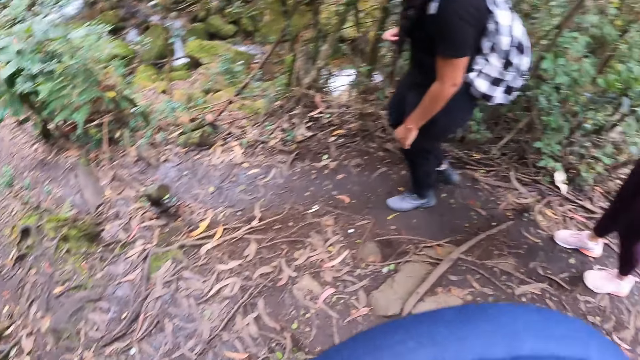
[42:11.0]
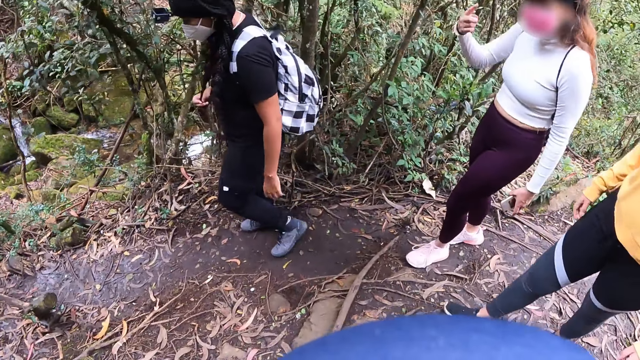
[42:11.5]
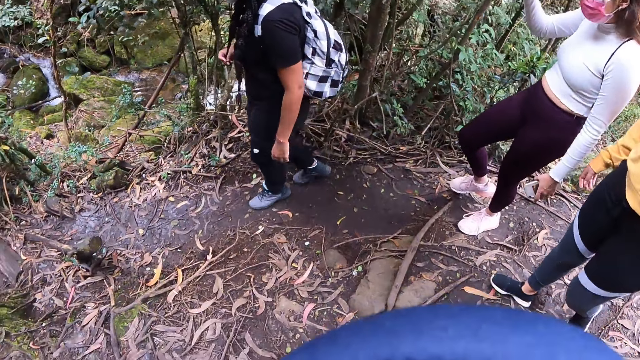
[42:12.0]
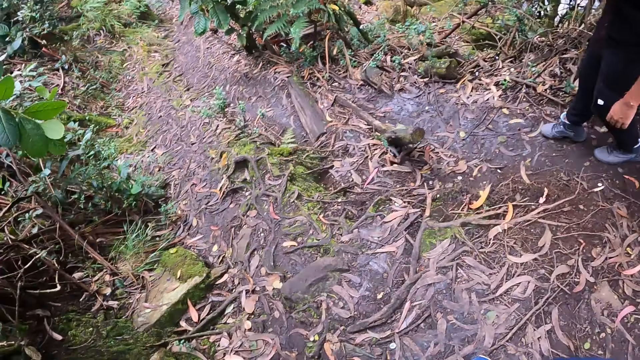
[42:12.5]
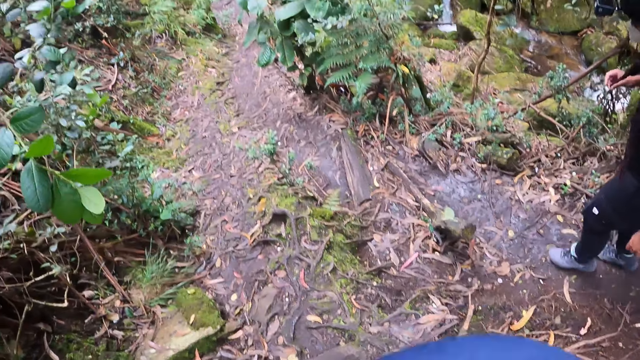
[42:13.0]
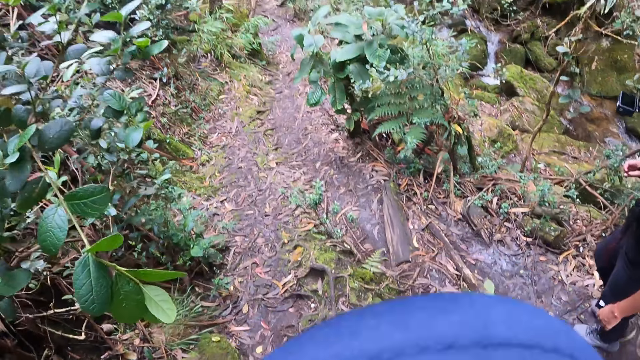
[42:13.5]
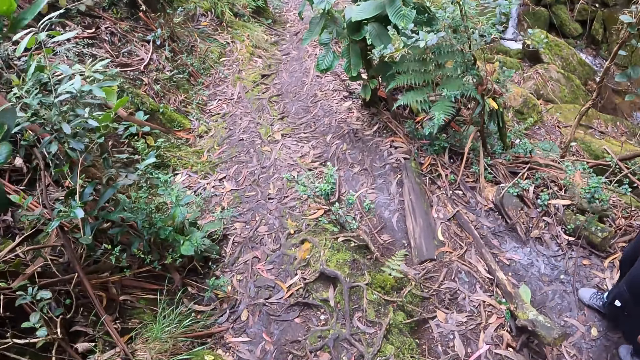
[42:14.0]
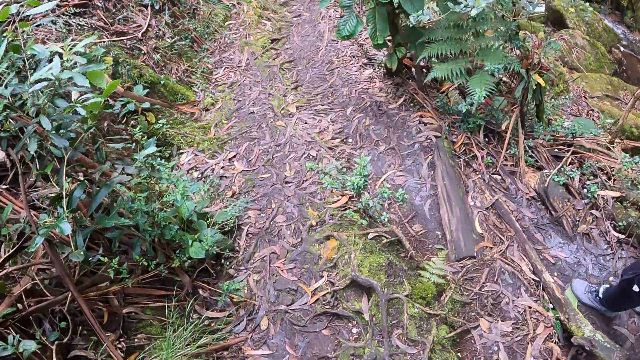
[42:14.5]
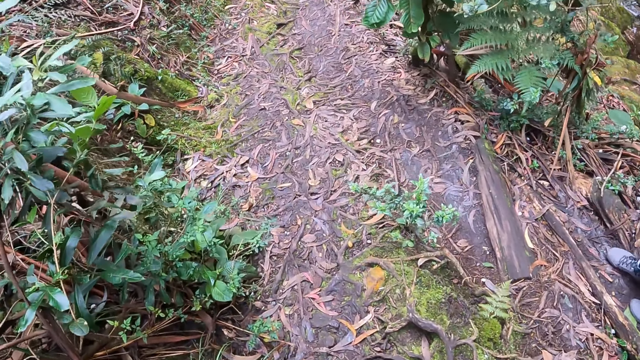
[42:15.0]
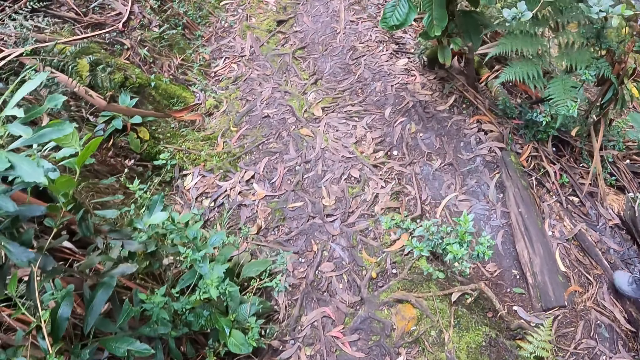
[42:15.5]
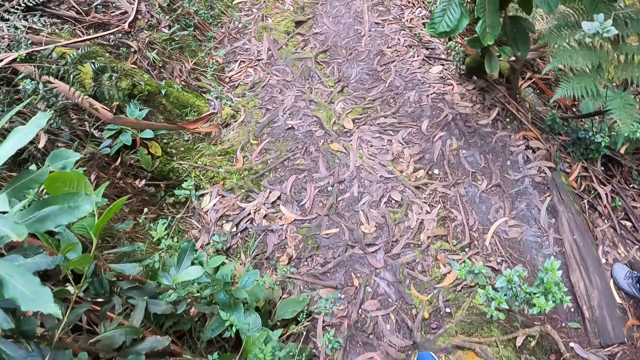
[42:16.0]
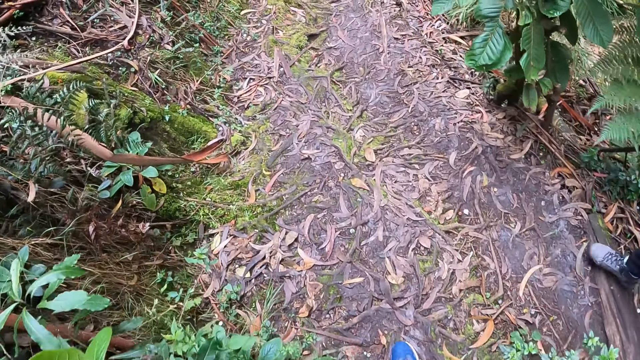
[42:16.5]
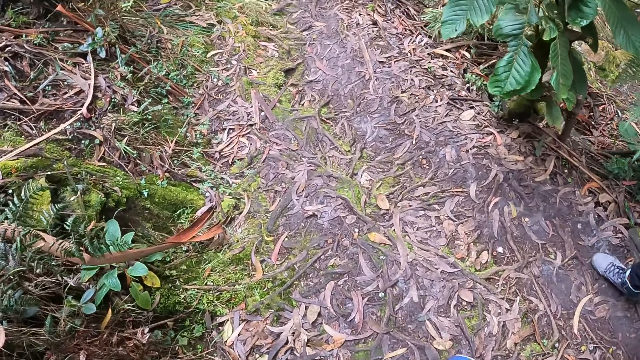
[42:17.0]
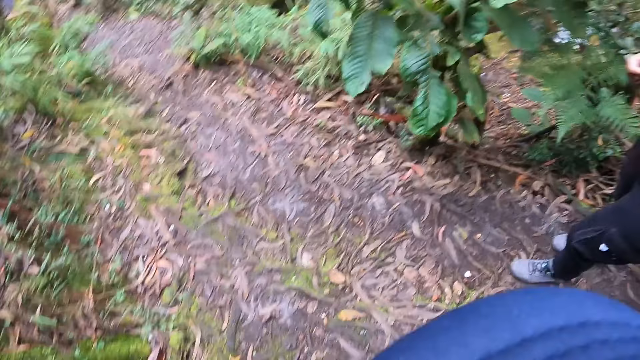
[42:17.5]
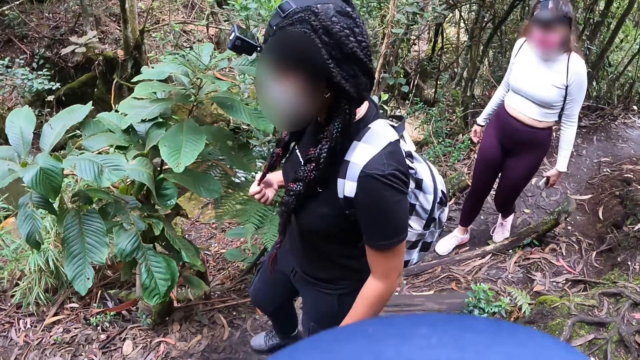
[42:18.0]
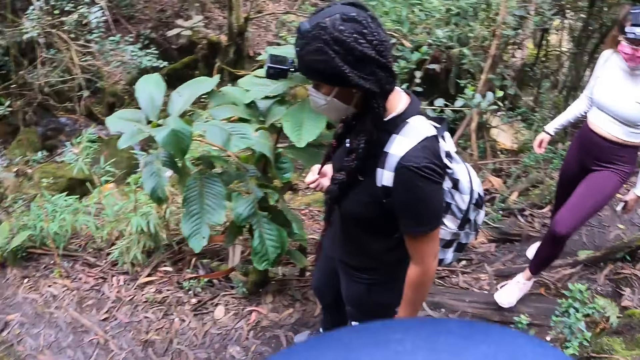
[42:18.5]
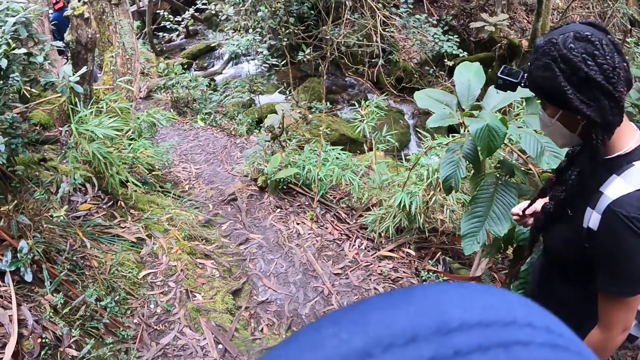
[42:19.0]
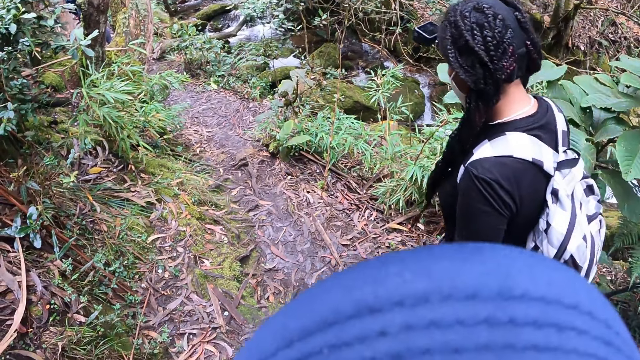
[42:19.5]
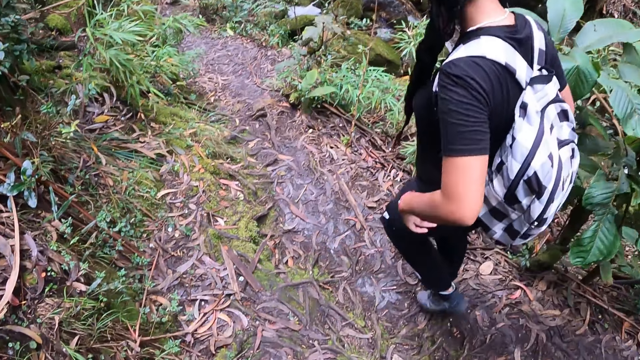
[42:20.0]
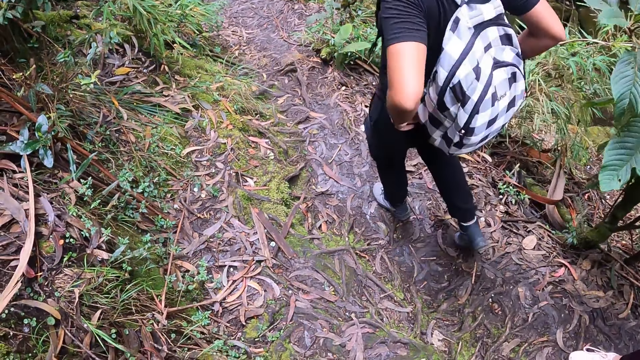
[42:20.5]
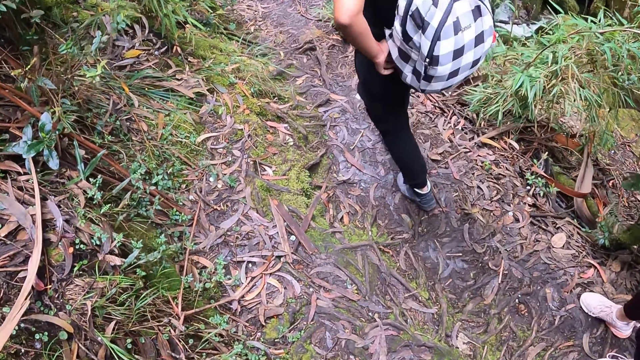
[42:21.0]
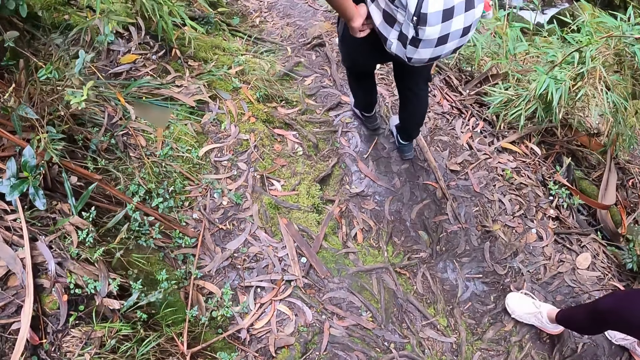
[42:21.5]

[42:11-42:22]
The woman walks on the muddy pathway. The camera wearer walks along the bushes. Another woman adjusts her shirt with her left hand.

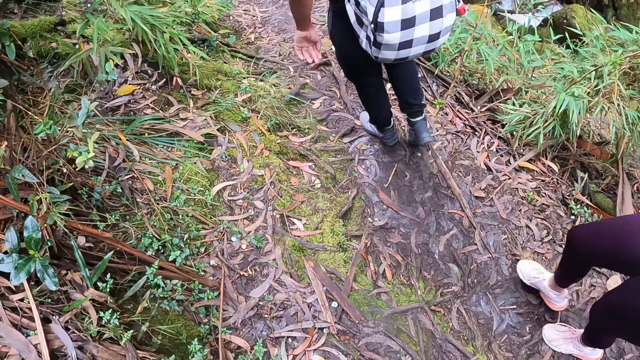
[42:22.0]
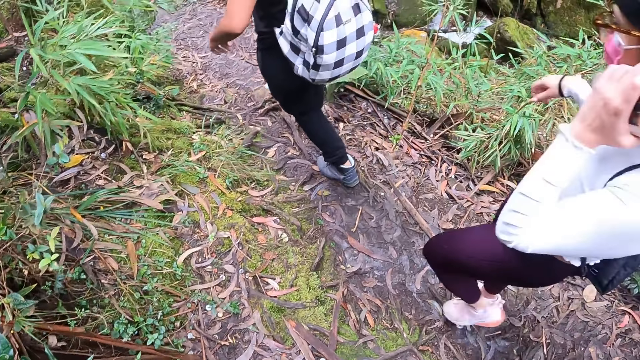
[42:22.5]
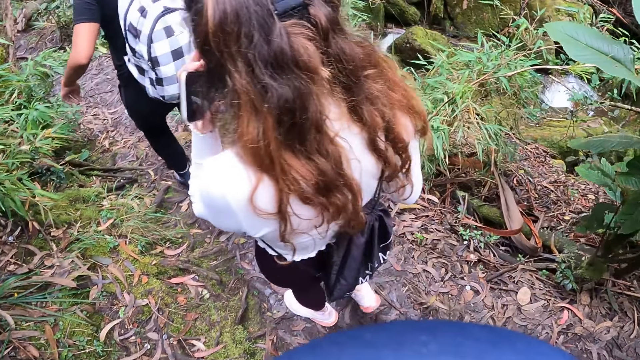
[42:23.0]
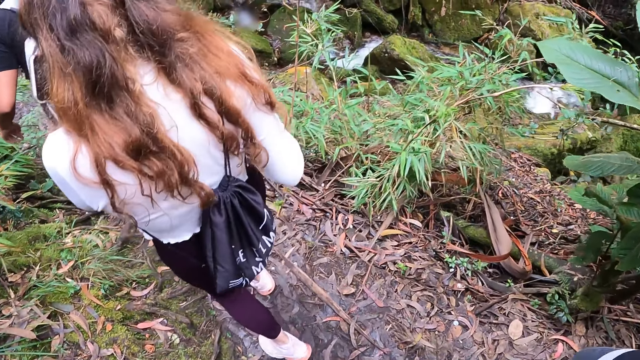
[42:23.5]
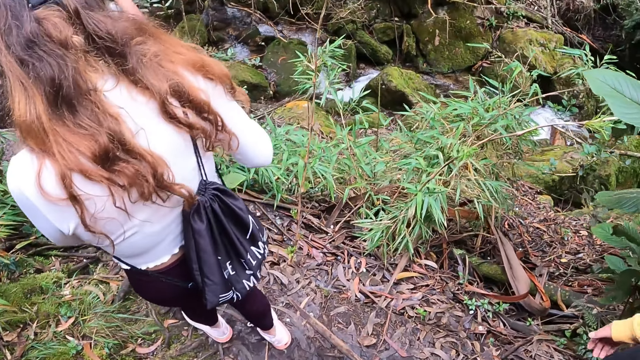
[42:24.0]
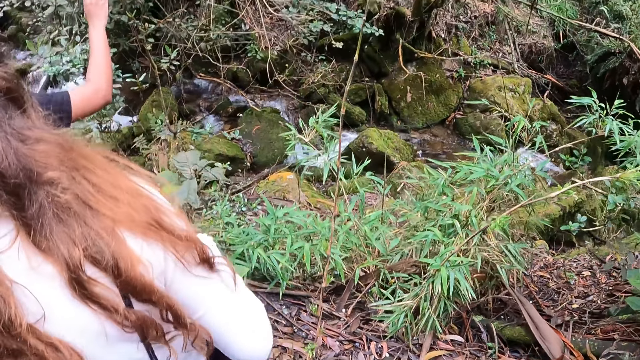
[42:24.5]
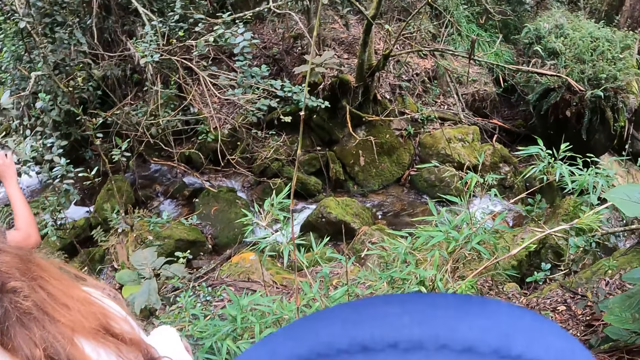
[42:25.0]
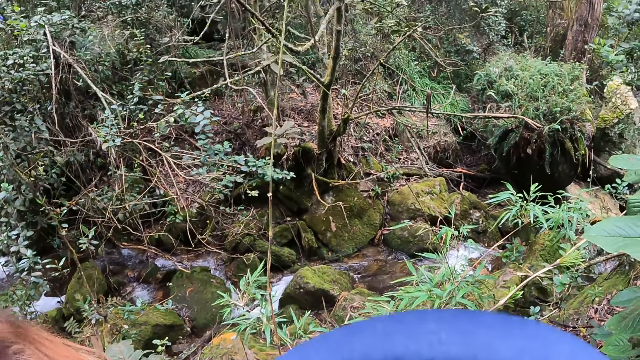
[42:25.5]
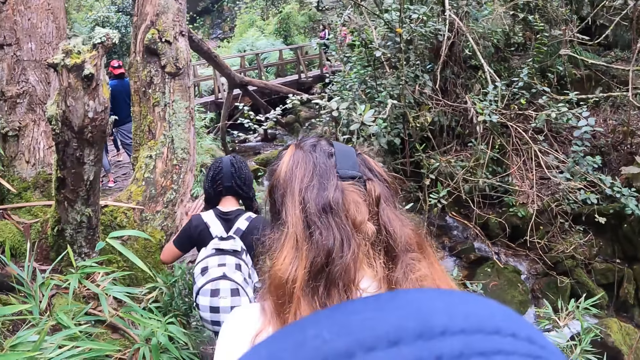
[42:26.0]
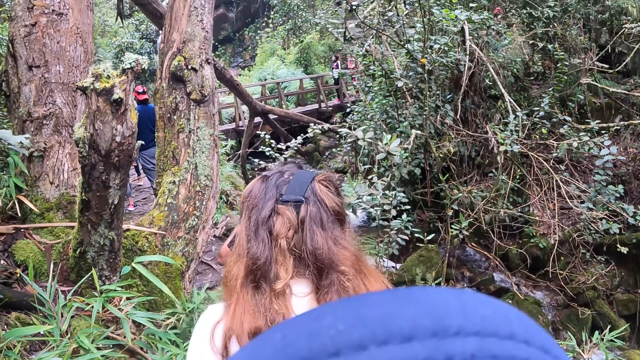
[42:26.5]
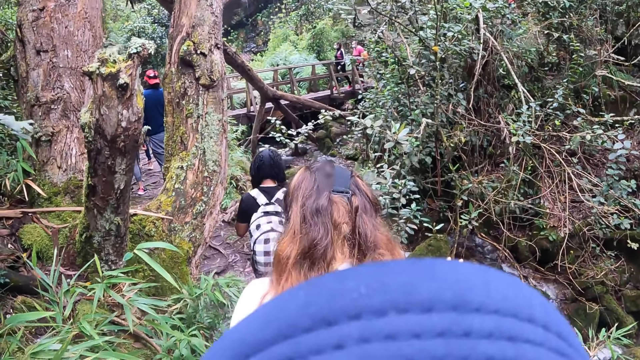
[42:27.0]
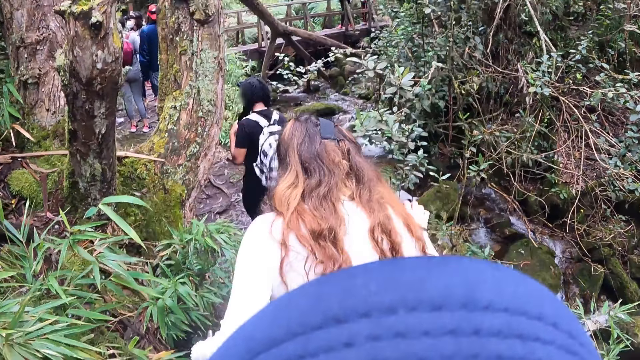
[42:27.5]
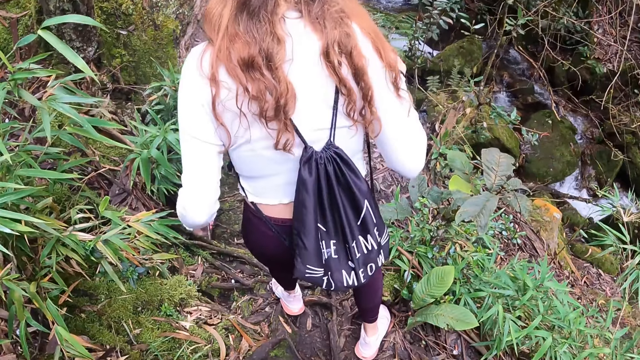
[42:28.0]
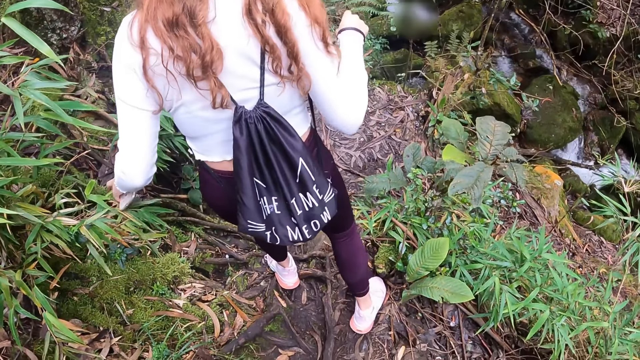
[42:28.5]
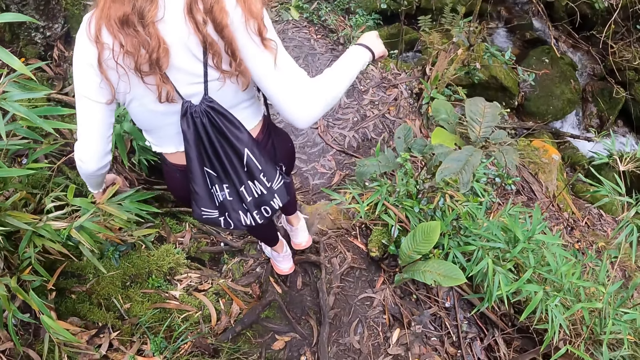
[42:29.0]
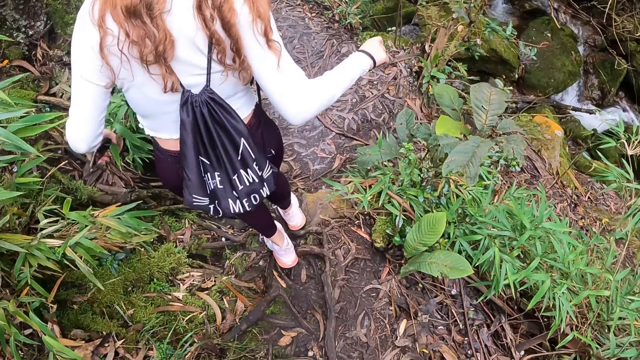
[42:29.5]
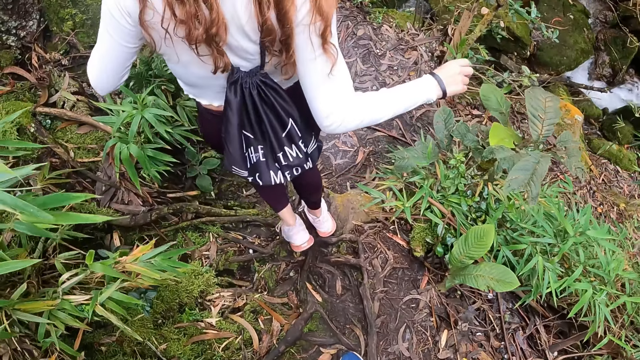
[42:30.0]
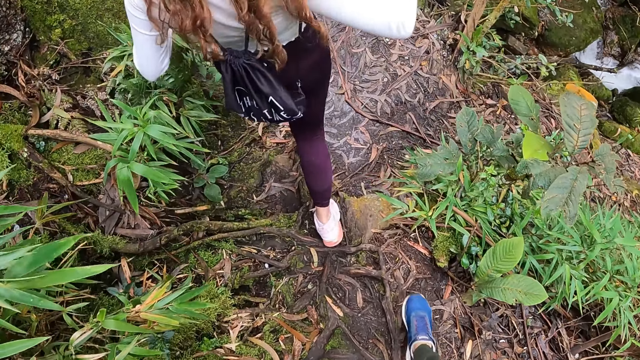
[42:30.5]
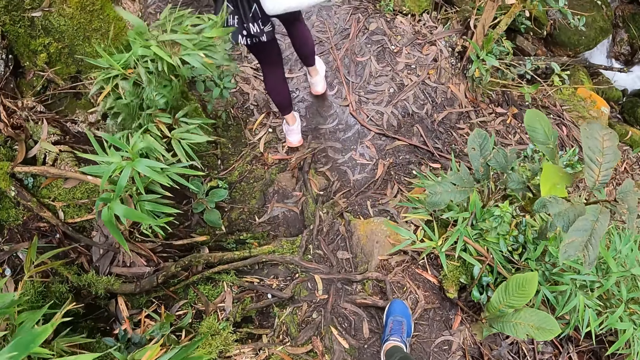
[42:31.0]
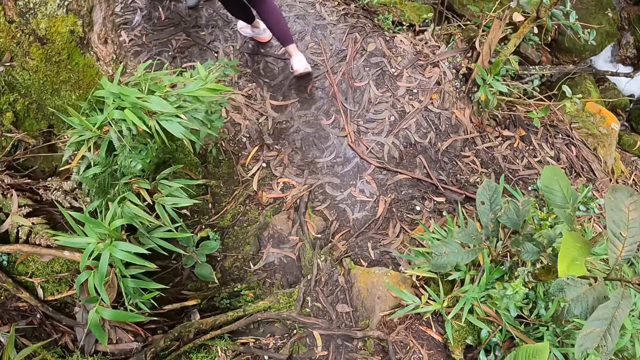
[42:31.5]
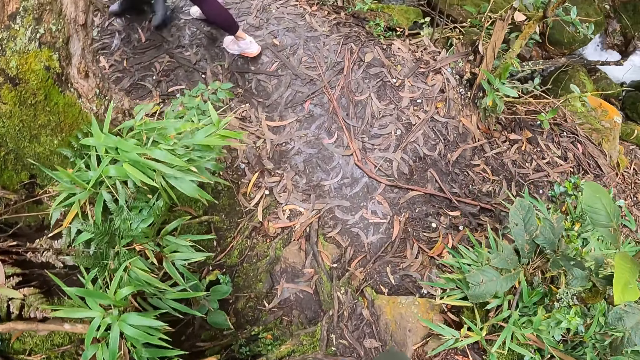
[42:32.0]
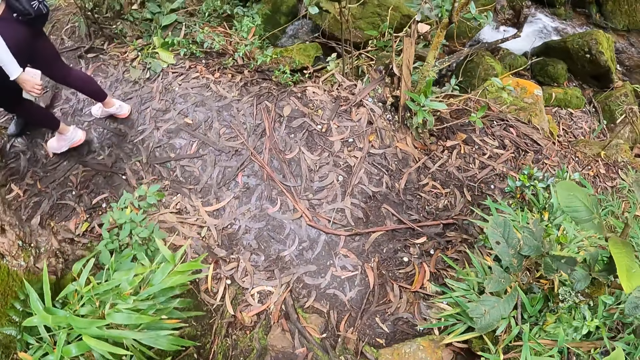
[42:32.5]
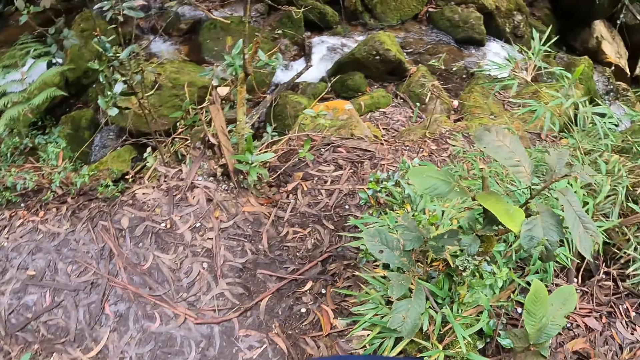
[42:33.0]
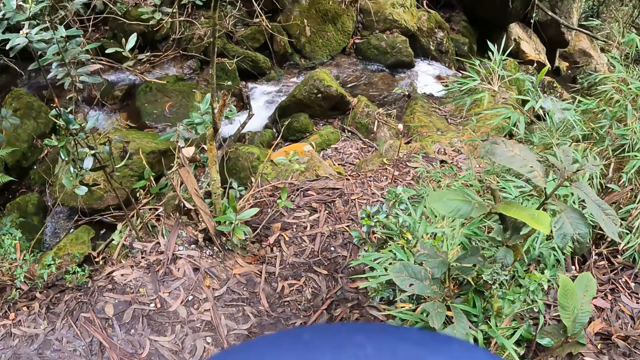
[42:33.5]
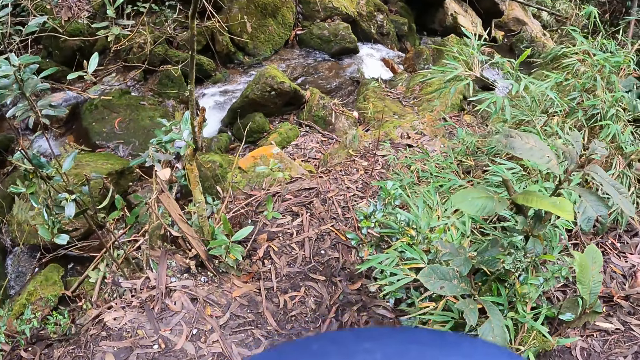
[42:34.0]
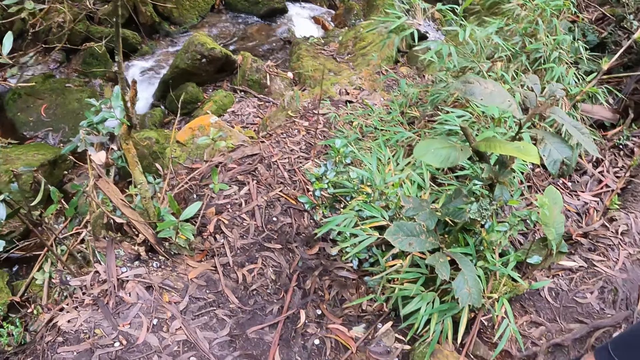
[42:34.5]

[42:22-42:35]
A woman touches her left ear with her left hand. The camera wearer looks at the water flow.
